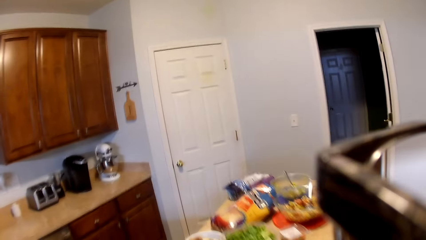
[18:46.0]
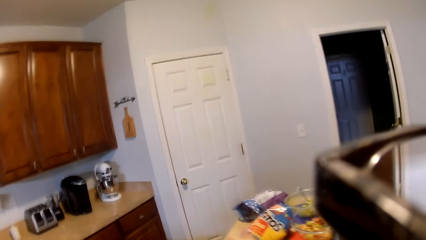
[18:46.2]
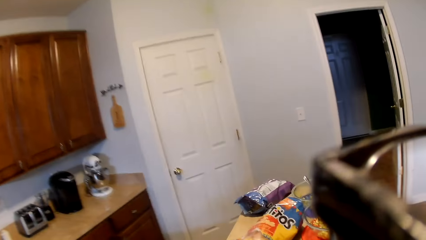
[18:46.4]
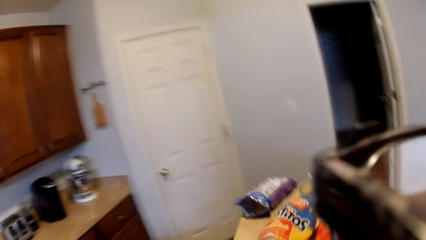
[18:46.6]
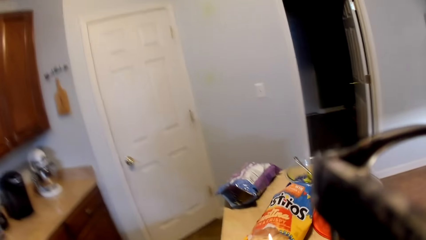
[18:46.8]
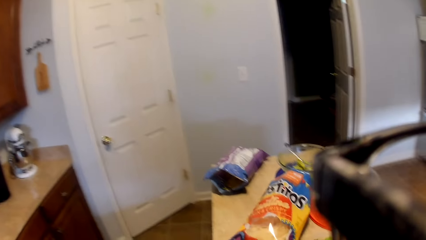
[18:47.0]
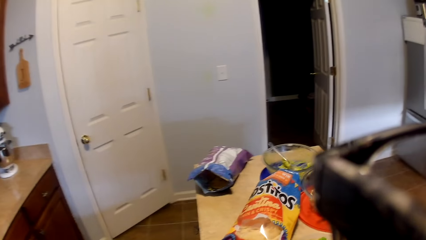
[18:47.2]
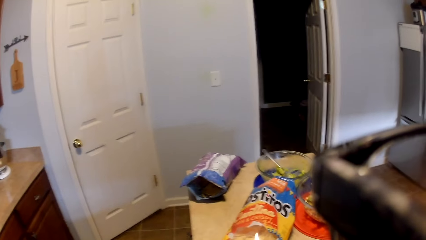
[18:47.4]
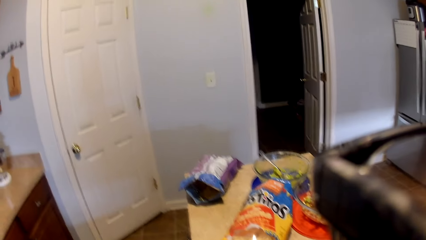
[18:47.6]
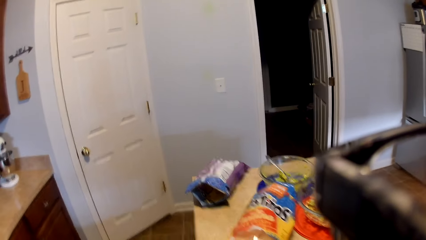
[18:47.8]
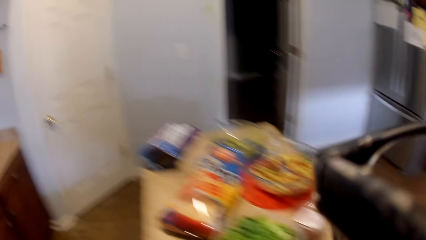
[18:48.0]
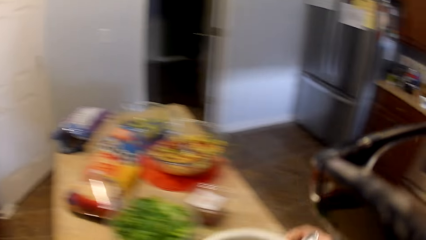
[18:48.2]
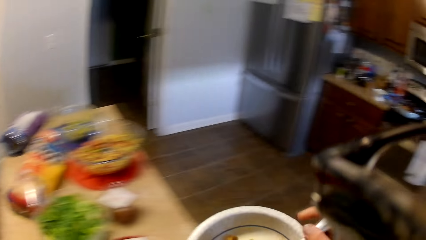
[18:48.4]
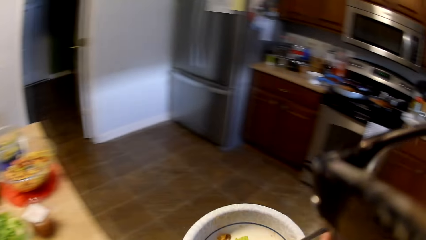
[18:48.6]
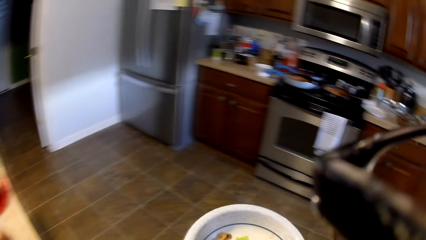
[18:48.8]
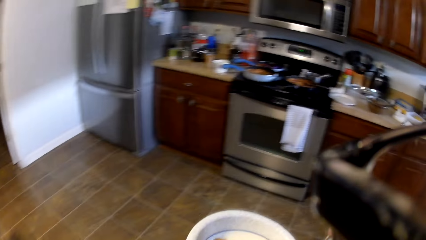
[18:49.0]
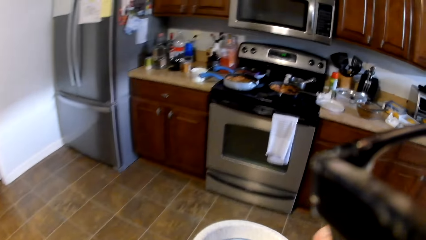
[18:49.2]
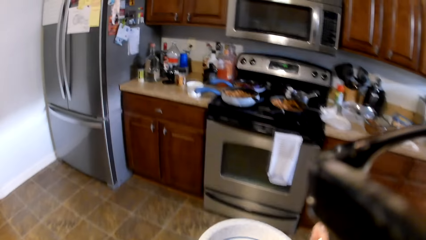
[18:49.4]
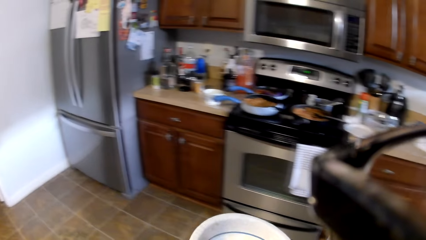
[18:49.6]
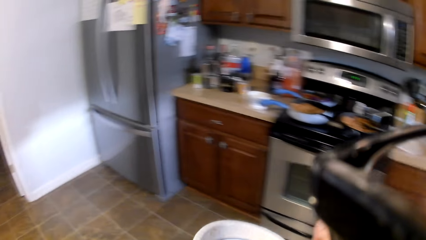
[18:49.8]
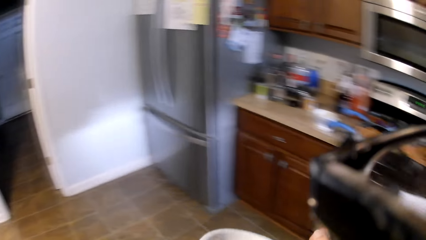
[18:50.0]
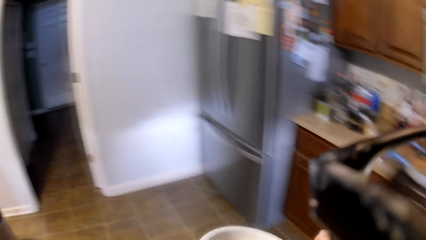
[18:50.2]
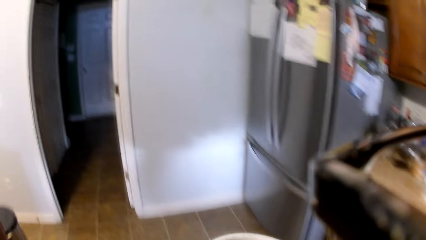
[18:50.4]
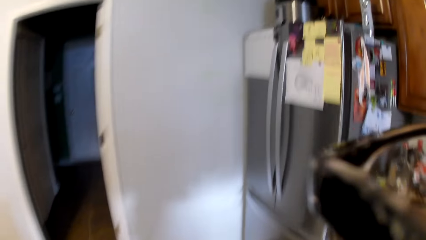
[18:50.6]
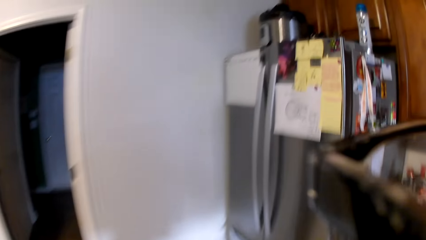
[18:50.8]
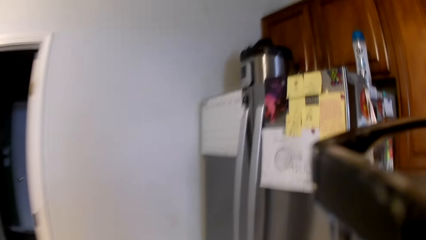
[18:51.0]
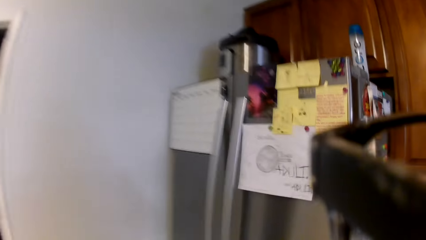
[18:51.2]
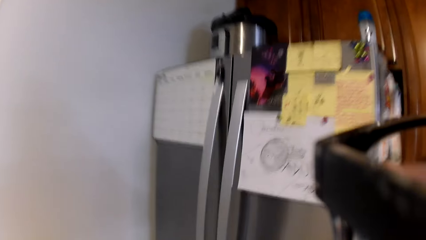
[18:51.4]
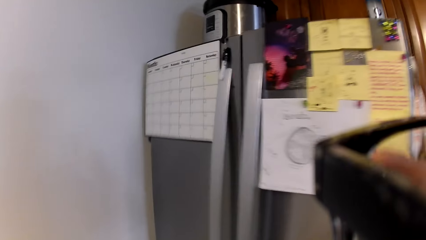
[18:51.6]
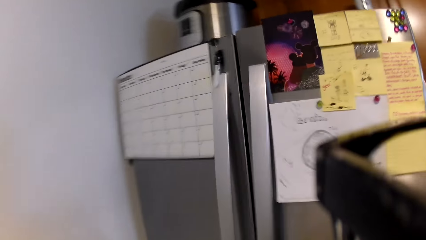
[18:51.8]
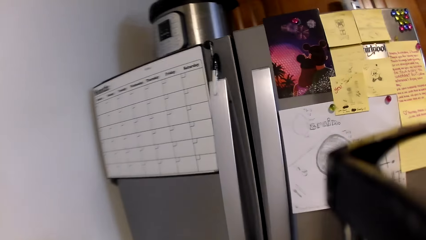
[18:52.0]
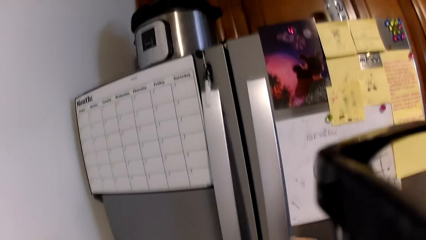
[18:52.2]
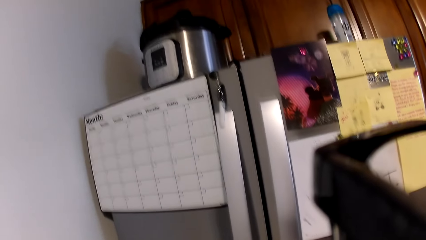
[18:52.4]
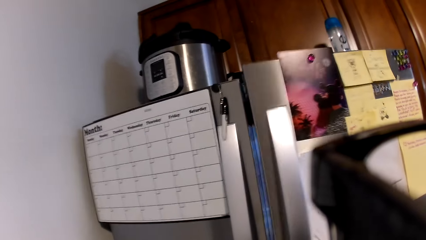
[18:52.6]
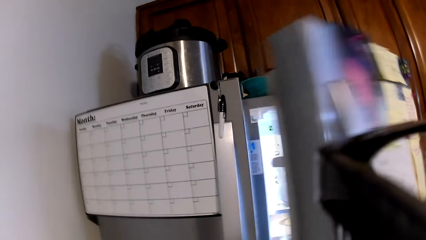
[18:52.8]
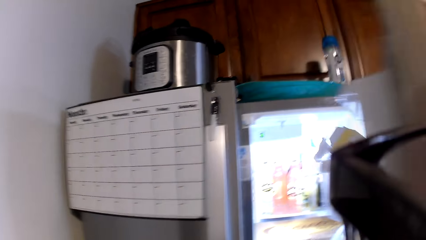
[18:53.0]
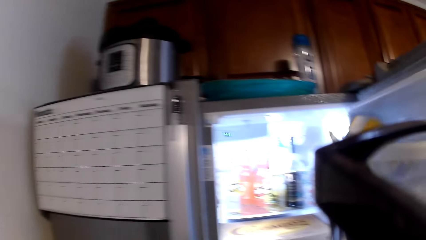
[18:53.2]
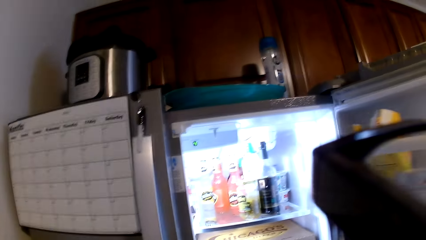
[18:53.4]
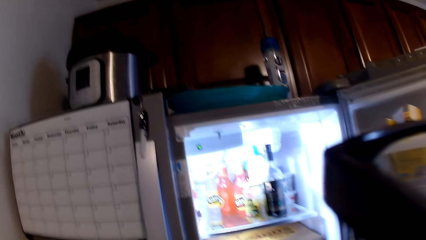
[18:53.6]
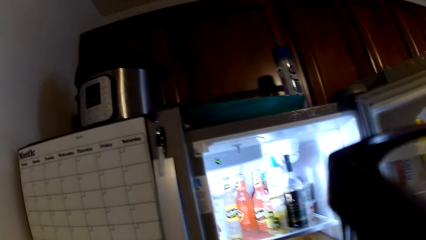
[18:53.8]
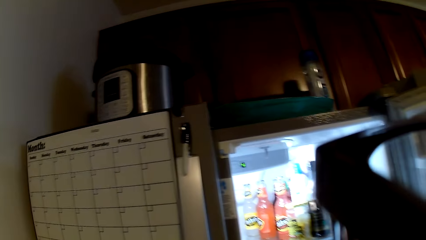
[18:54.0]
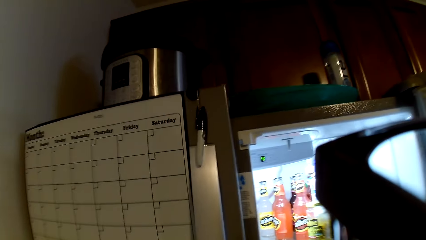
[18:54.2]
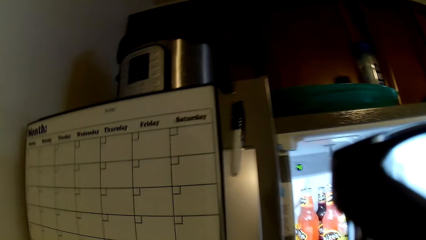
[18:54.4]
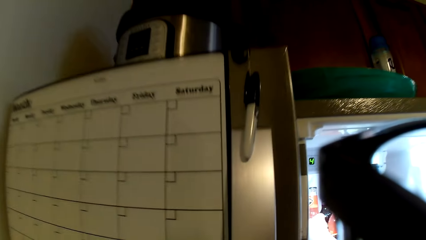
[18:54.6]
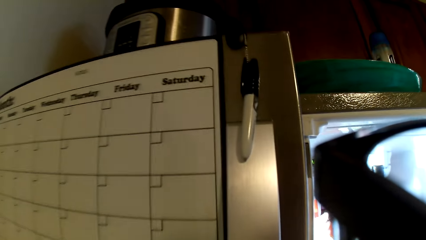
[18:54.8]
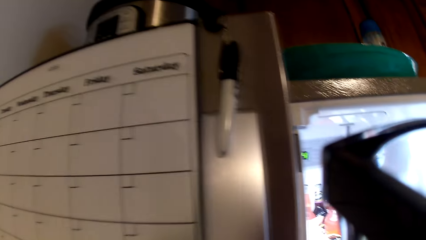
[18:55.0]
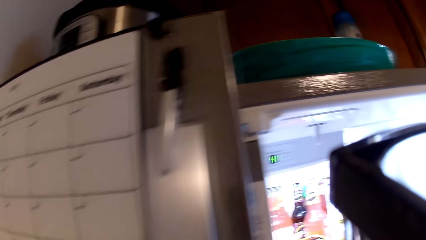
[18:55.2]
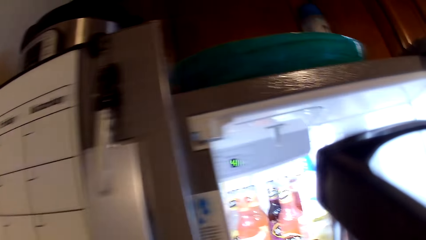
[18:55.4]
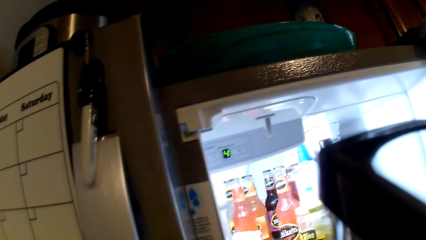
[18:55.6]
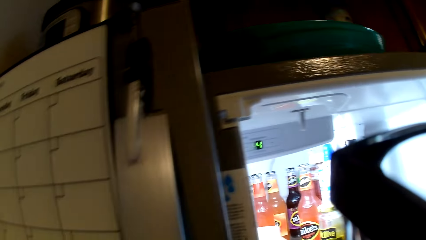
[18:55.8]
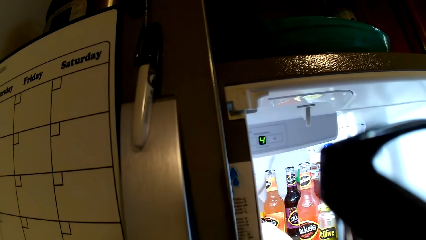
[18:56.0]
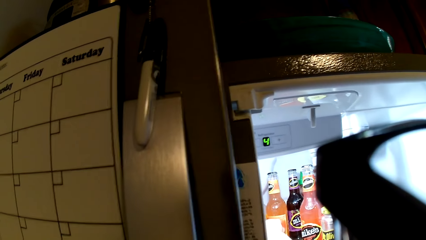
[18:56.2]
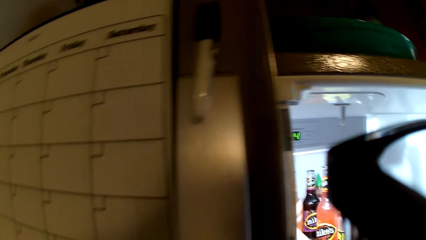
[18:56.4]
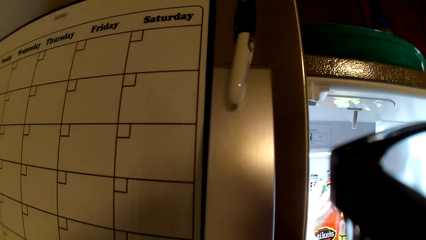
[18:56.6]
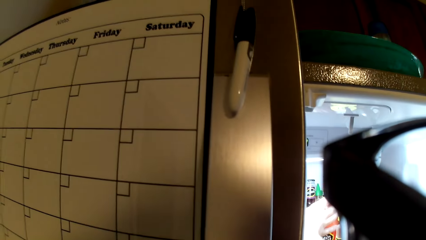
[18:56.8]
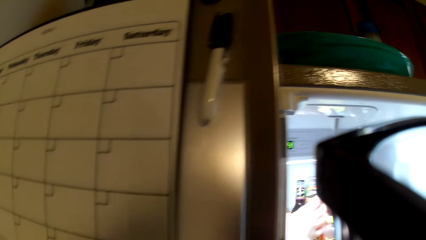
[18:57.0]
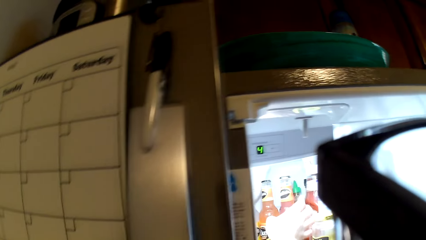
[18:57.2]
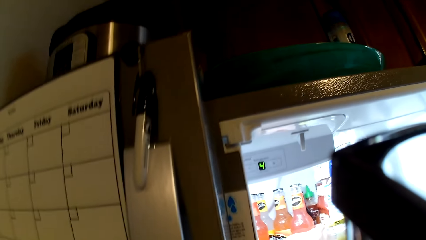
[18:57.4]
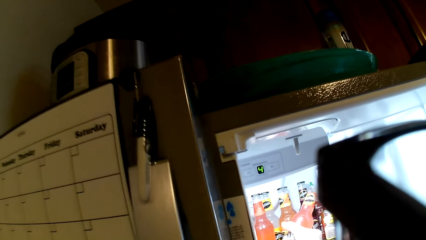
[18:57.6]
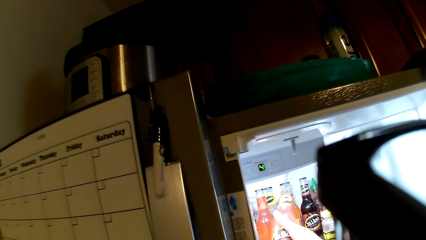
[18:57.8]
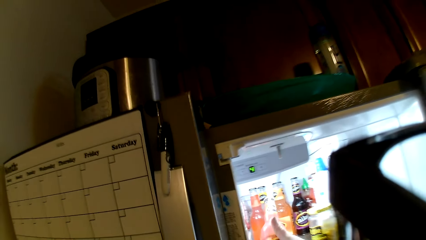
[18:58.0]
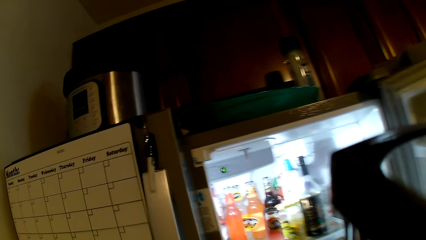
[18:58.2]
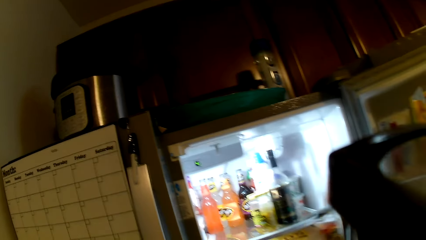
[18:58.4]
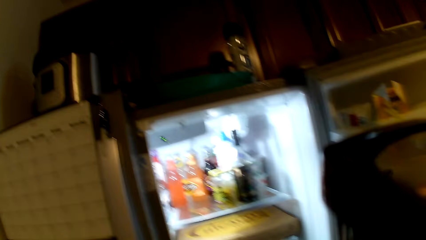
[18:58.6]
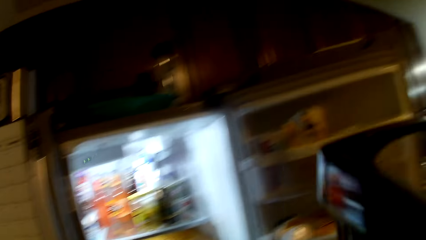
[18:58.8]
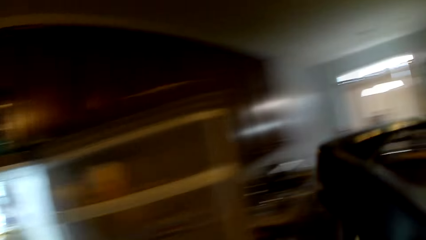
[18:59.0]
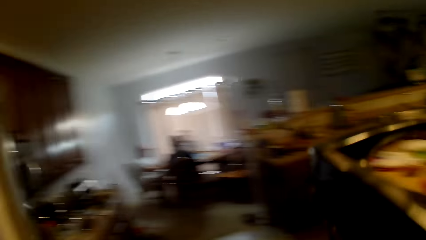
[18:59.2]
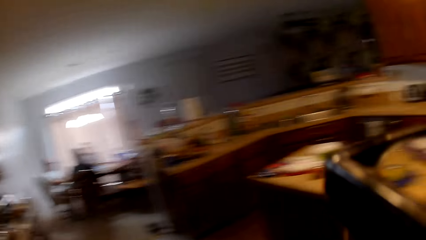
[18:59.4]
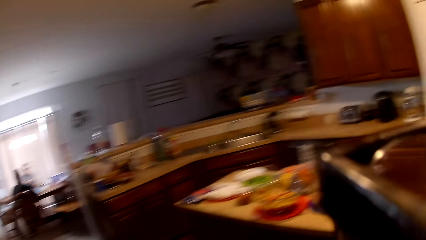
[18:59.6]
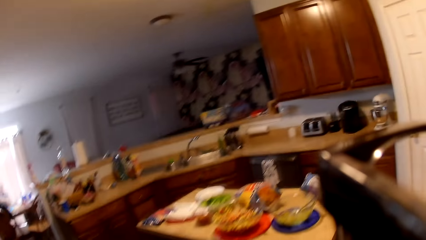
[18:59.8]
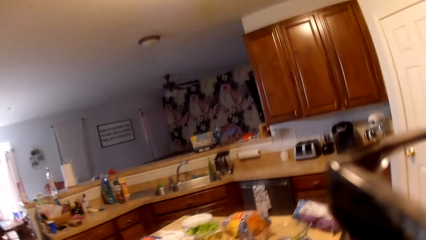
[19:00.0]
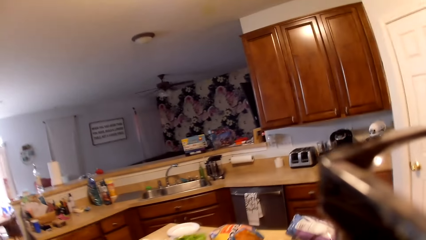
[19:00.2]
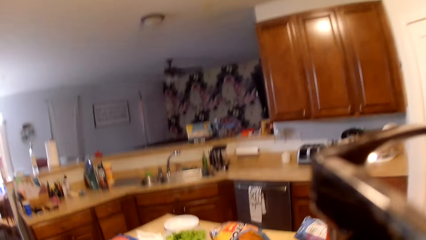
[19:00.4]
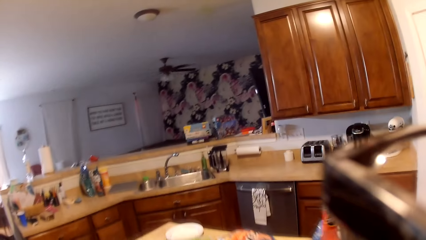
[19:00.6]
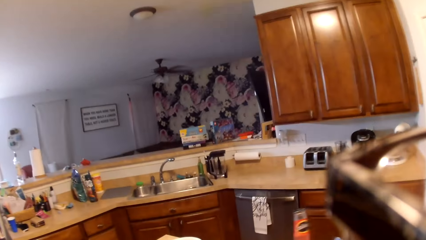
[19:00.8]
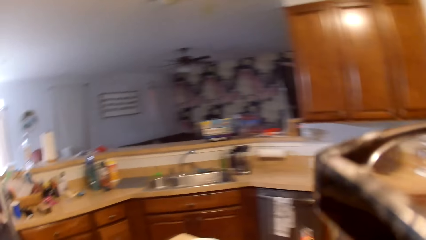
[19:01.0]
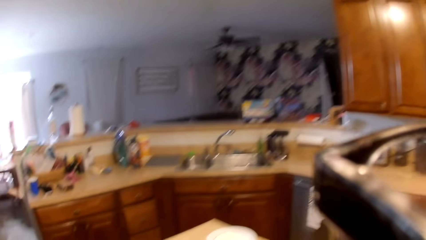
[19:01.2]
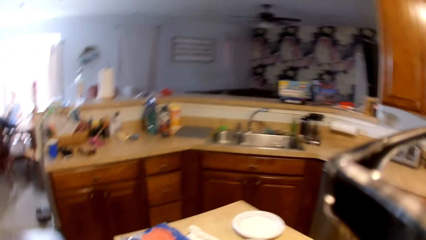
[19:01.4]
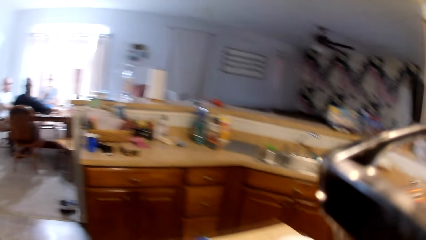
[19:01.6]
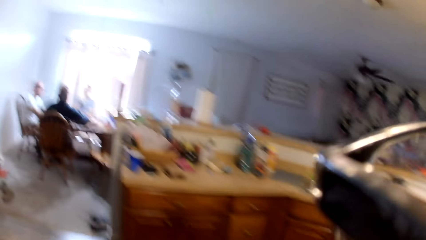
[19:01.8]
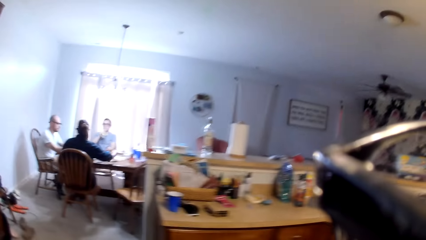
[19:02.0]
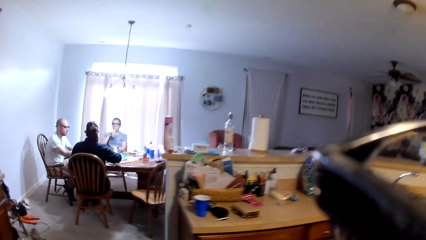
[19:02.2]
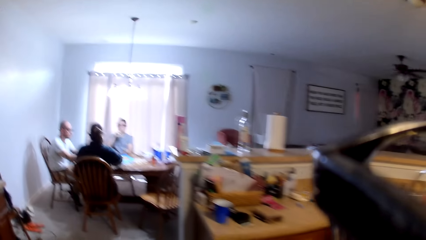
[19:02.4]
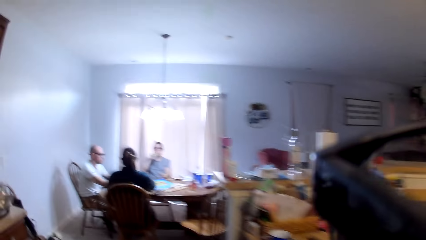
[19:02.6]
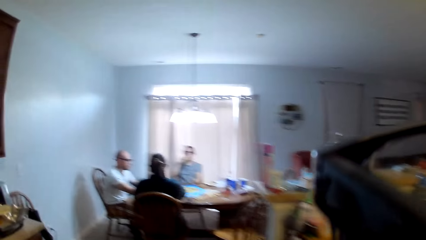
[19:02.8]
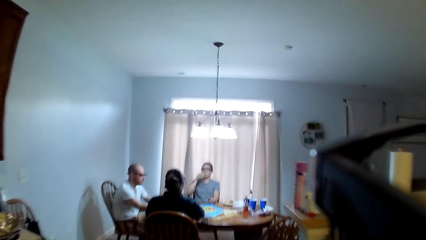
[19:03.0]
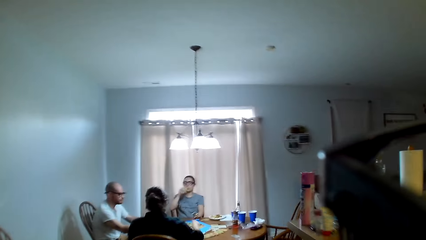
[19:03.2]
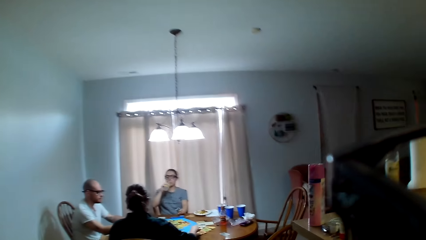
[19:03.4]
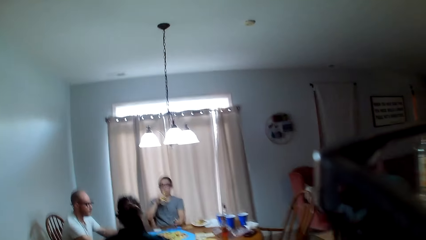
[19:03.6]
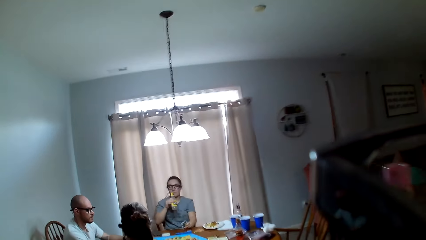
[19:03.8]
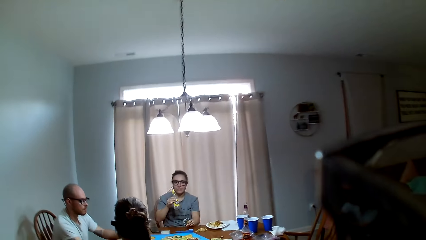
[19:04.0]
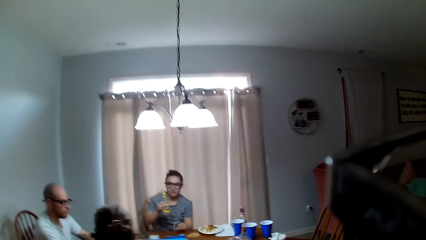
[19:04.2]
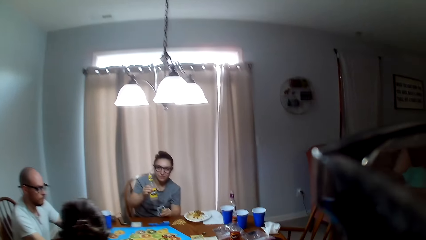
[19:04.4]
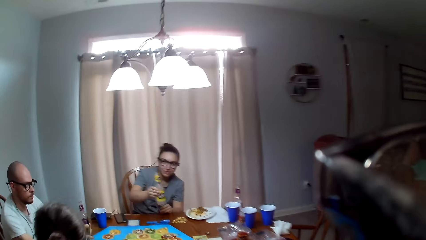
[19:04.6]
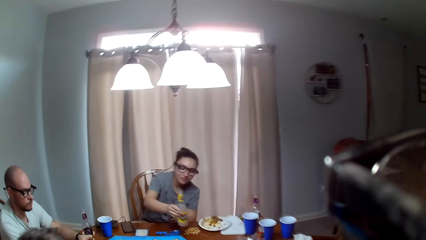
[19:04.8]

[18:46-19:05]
The camera wearer asks a question. They carry a bowl. They pick up a plate with something. They open the fridge. They grab a bottle of juice. They carry the juice. They place the bottle of juice on the counter. They walk towards the table. A woman drinks juice.
